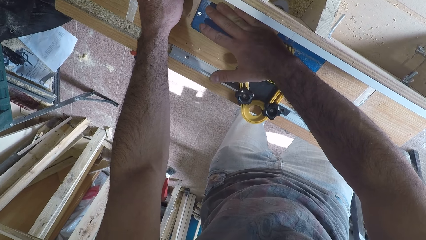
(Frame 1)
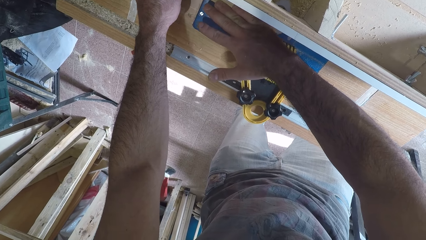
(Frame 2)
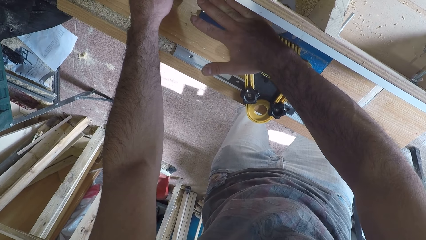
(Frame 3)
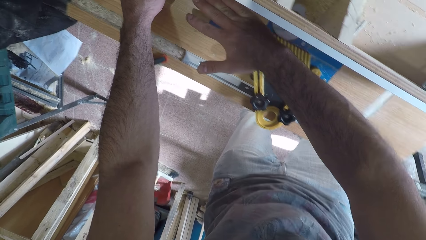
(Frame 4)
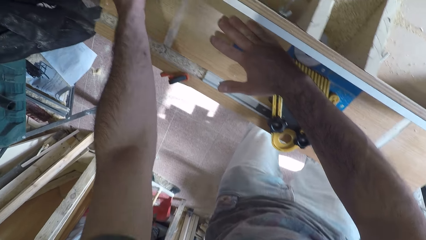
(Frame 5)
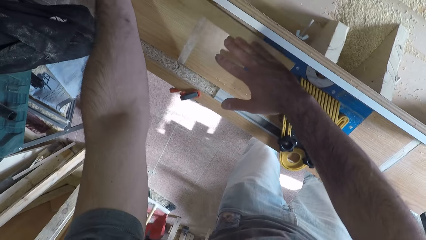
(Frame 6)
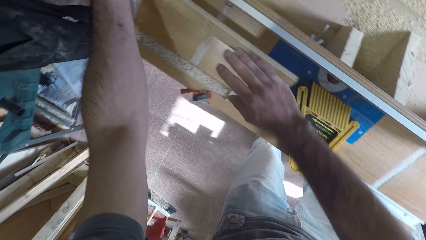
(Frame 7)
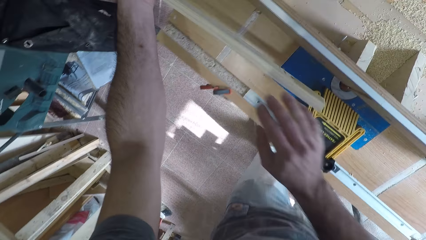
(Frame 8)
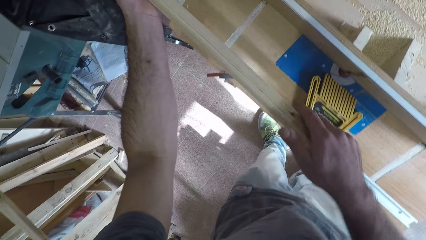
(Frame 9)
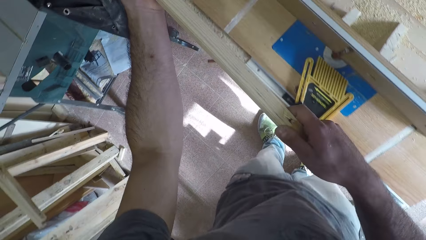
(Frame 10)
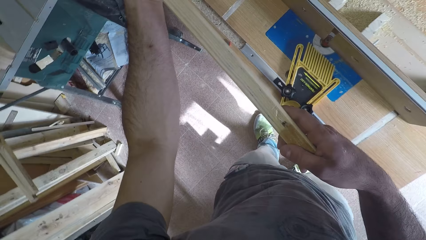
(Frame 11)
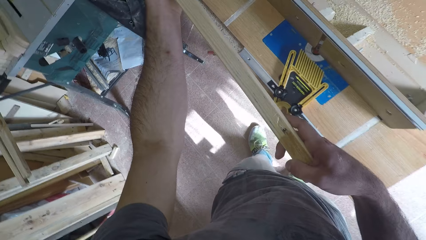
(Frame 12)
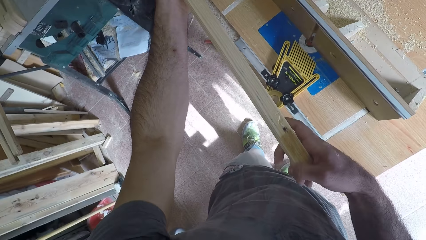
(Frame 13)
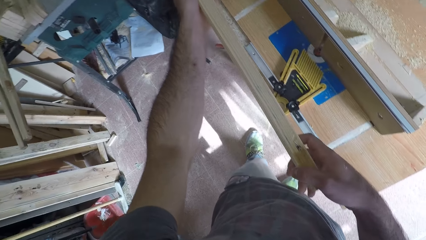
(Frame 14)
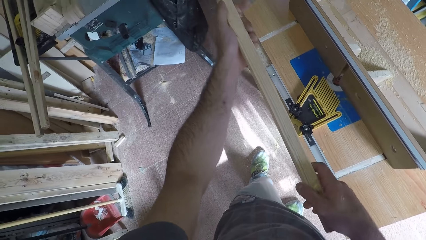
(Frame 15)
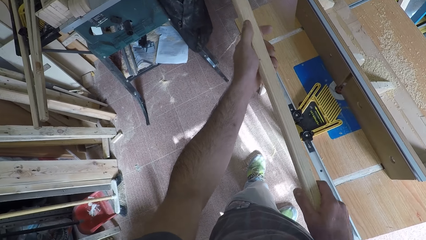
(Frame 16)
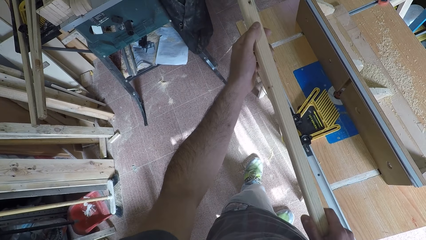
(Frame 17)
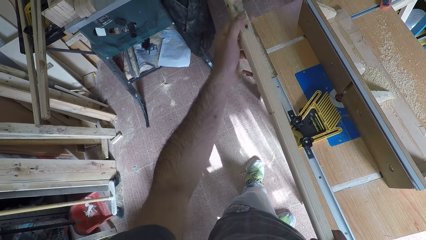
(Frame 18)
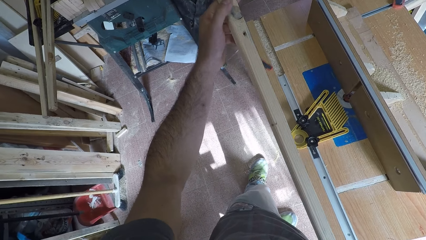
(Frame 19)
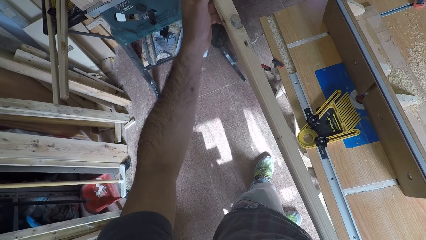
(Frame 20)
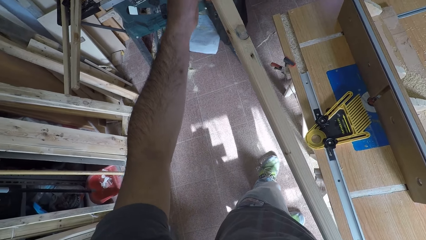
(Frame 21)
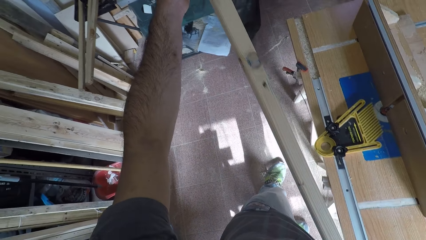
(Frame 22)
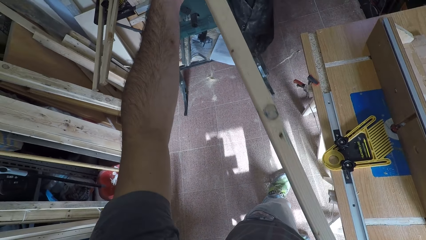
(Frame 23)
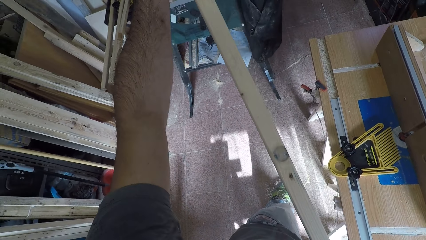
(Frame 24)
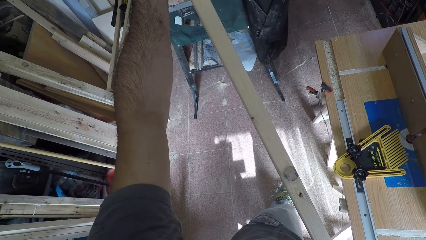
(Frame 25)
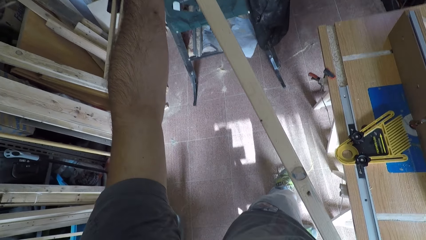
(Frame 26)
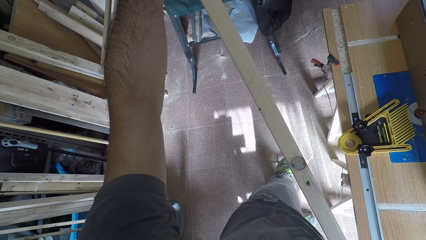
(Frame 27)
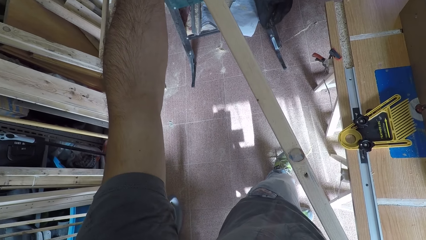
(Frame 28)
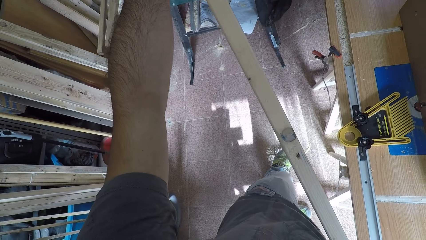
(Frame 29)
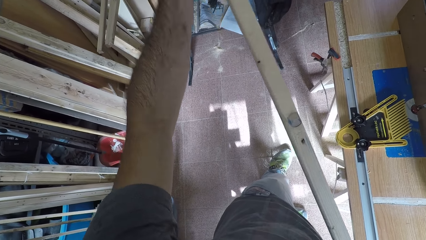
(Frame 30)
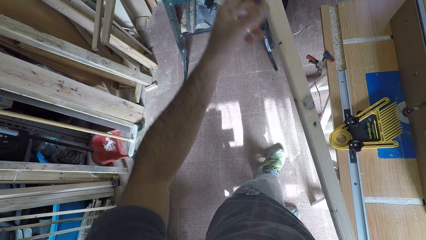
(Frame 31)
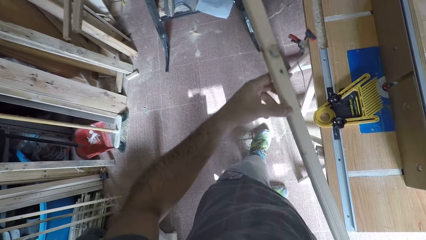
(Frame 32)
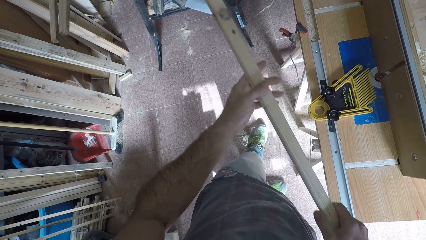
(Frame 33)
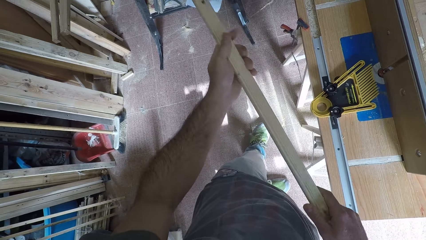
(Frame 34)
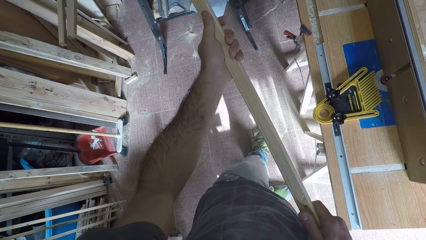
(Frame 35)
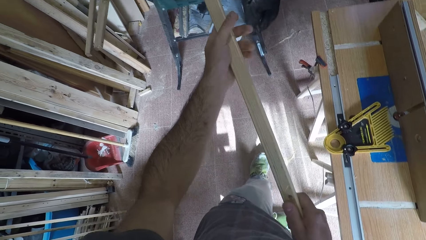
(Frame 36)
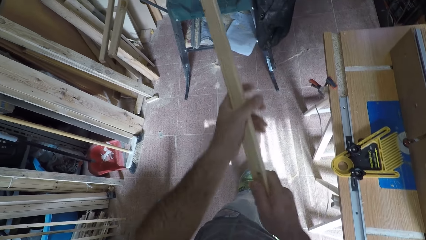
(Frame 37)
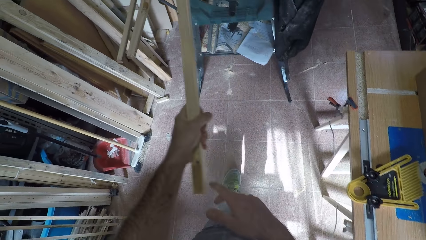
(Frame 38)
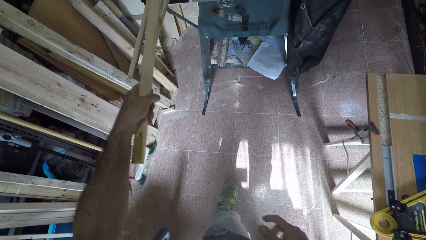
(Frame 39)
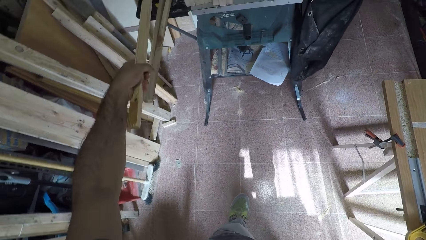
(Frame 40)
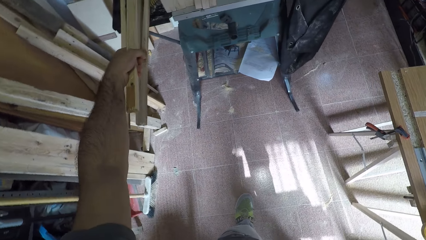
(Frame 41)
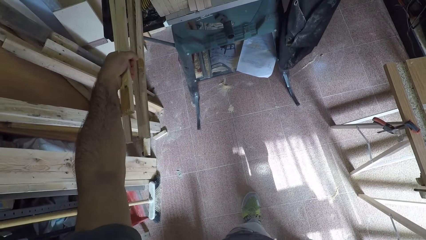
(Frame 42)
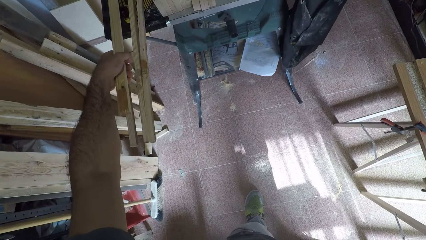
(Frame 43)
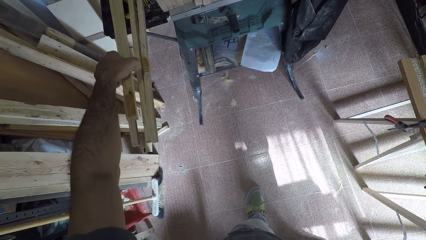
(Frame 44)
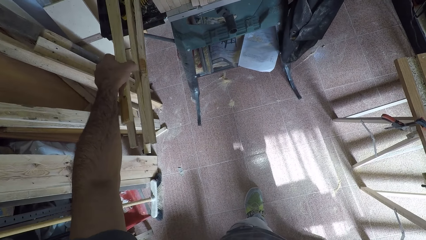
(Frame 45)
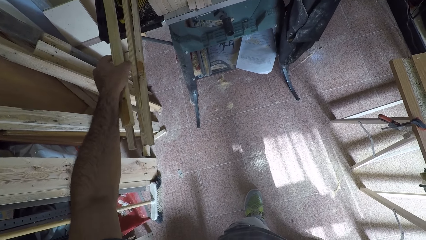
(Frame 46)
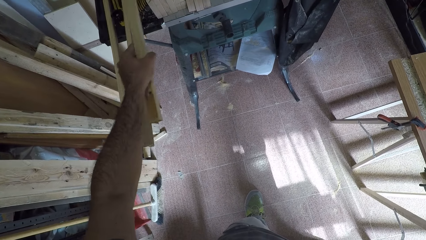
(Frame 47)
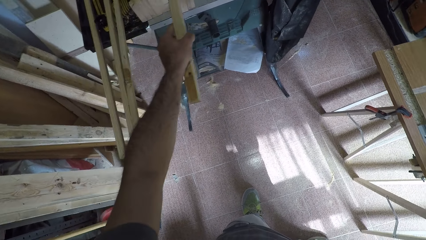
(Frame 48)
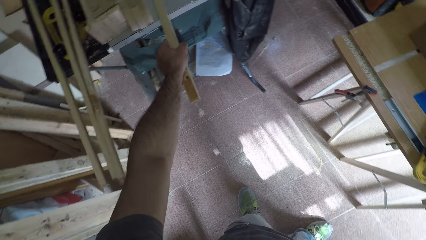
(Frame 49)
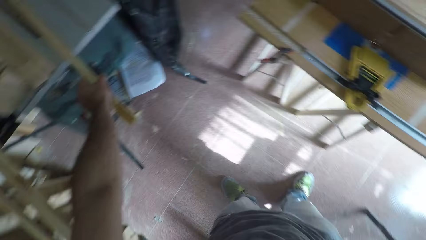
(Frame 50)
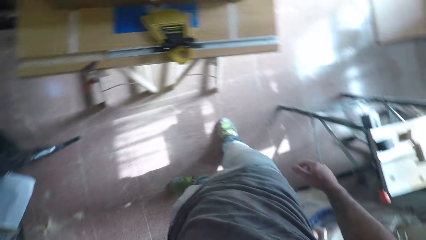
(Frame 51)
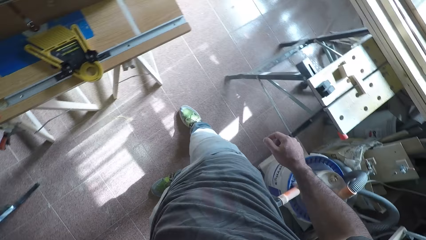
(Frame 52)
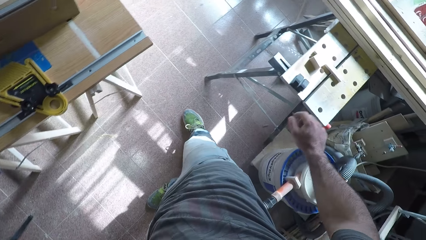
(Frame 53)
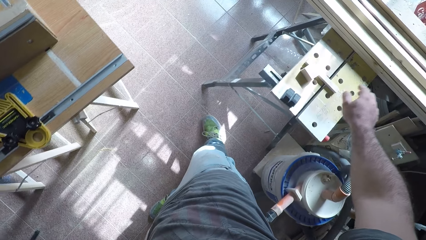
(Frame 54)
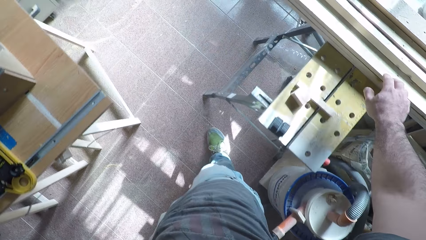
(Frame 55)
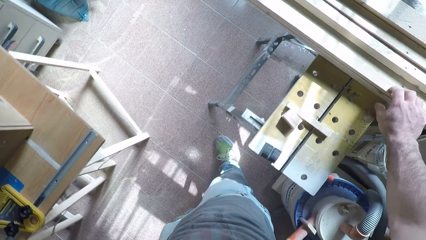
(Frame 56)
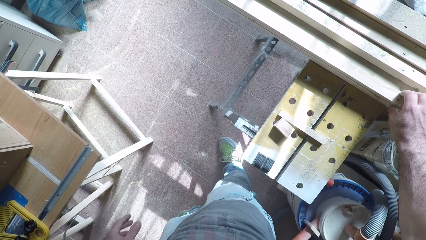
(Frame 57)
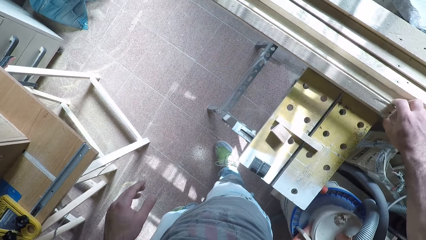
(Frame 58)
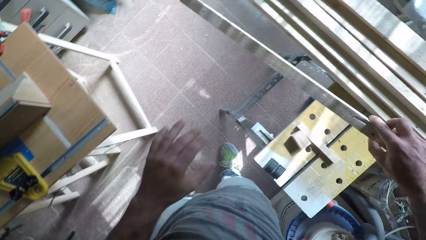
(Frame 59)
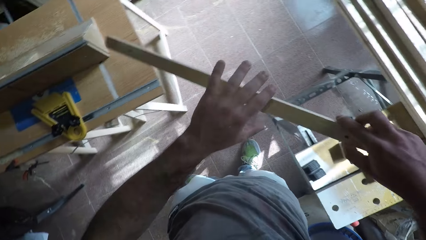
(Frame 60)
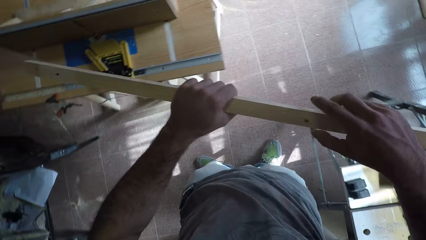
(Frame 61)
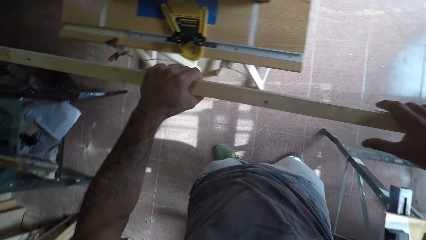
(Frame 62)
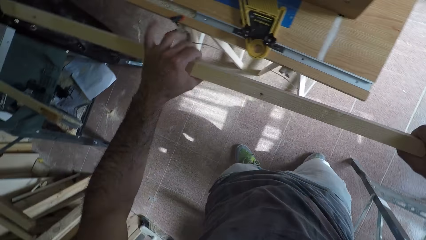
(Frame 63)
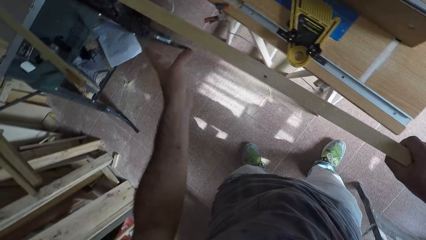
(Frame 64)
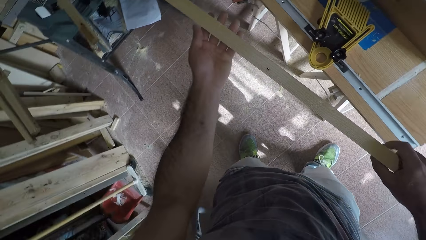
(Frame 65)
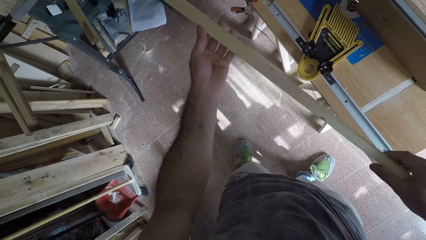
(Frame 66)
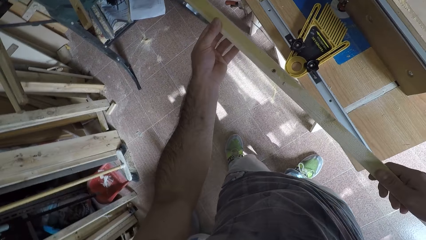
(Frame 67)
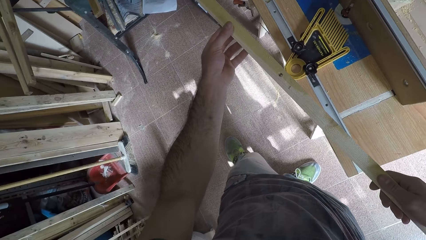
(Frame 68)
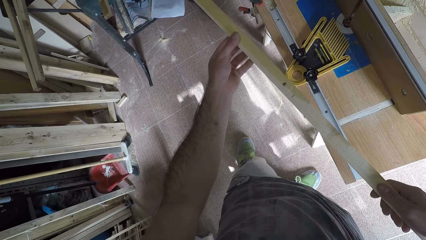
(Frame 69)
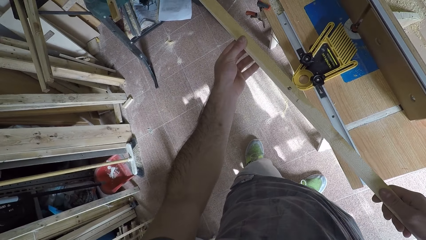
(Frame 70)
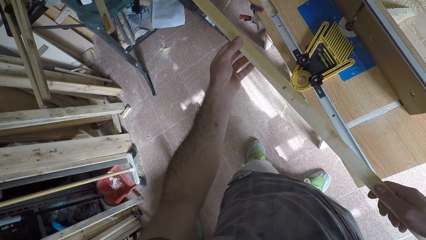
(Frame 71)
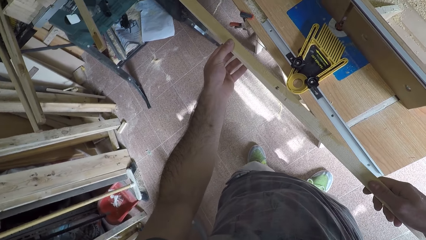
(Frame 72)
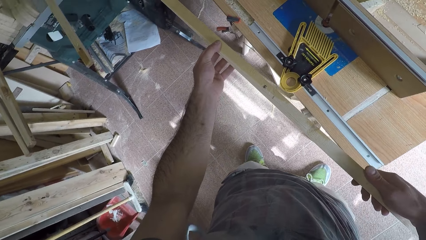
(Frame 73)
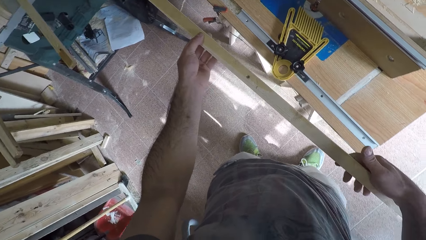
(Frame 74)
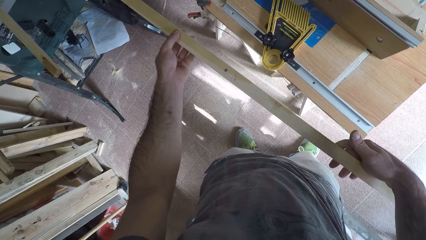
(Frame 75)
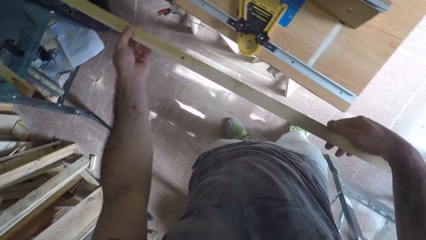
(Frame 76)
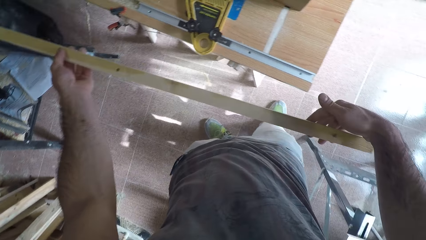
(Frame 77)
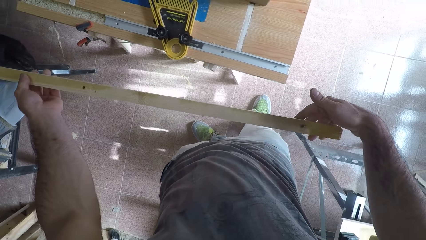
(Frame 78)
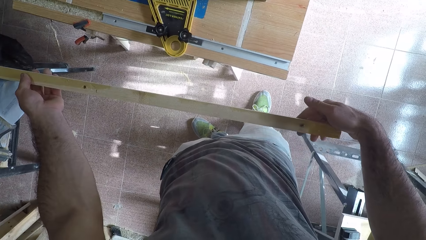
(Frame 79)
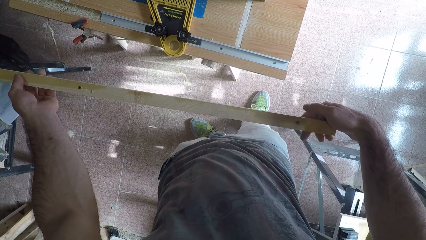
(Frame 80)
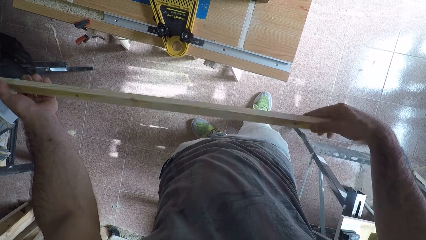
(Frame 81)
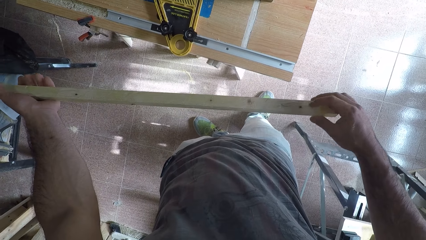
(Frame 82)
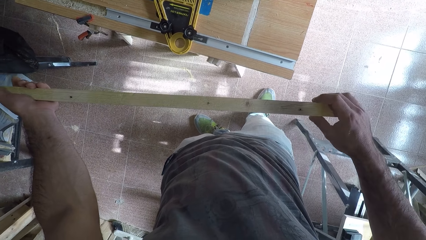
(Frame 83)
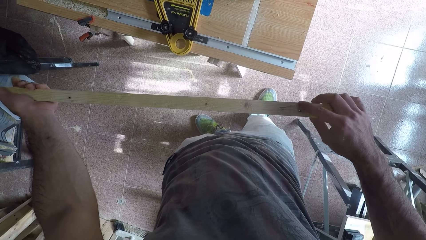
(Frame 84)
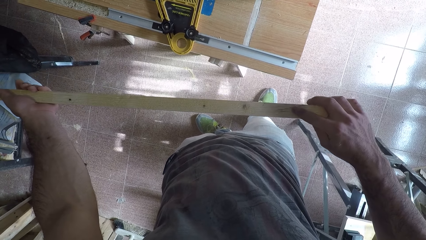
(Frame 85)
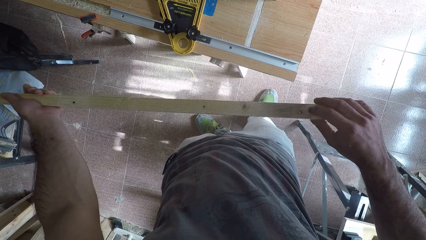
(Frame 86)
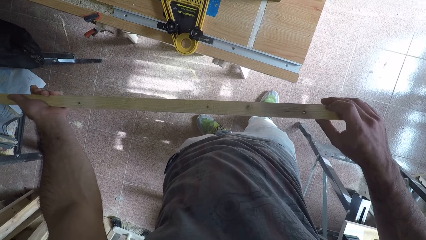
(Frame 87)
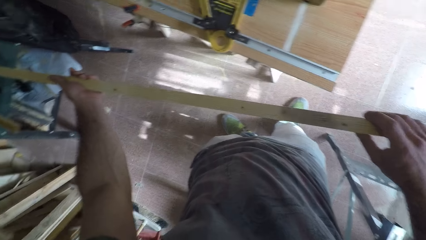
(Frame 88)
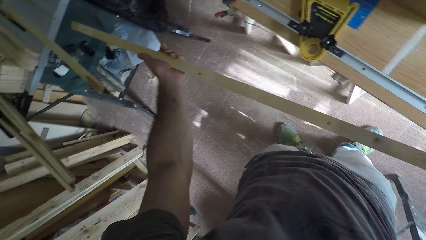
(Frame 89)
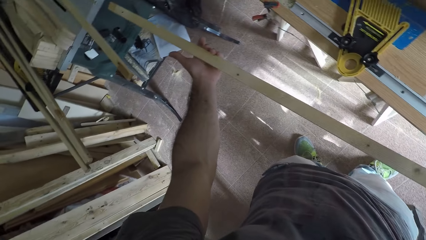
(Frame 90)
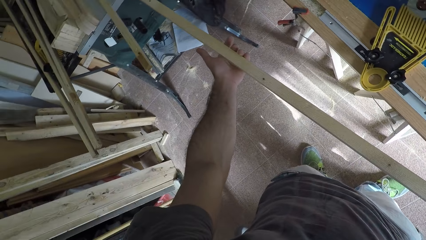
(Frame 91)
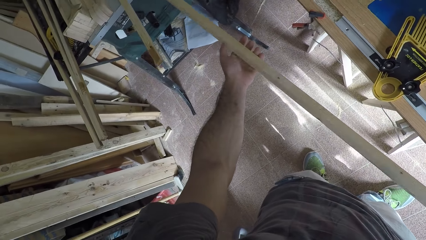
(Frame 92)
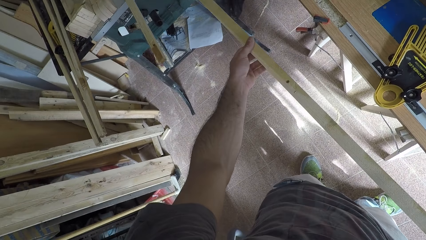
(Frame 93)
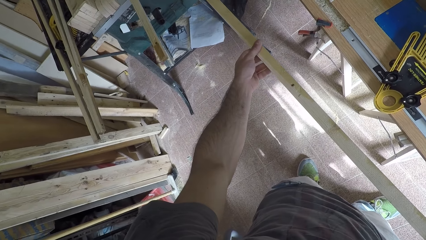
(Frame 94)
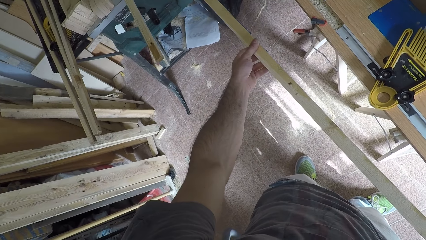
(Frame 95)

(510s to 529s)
The camera wearer picks up the wood from the wood planer. They inspect the wood, turn the wood and rub the wood. They remove the other hand from the wood. They drop the wood on the table on the other side. They turn. They pick up a piece of wood from the table. They hold the wood with both hands. They inspect the wood. They pick up a piece of wood. They move the wood, turn the wood, rub the wood and turn the wood.
